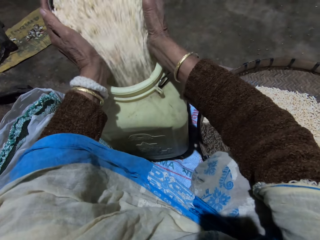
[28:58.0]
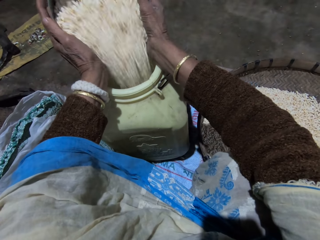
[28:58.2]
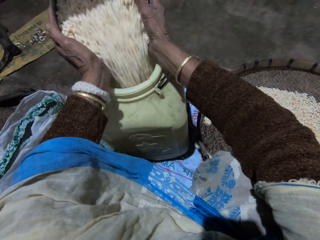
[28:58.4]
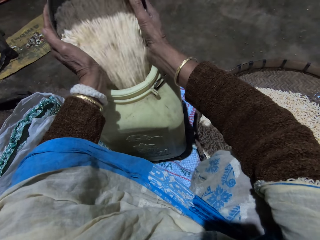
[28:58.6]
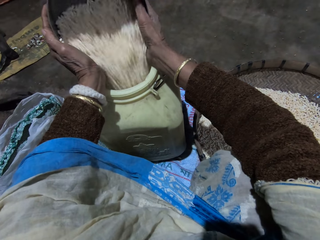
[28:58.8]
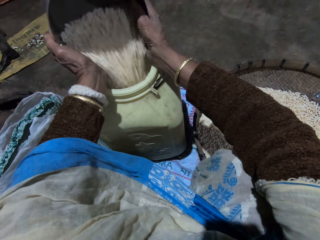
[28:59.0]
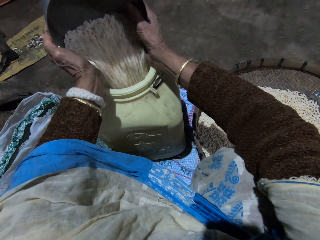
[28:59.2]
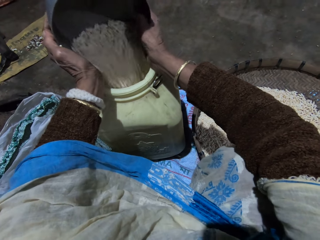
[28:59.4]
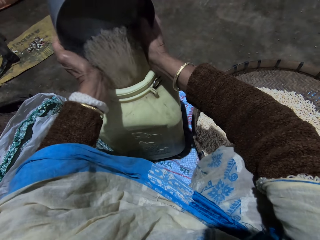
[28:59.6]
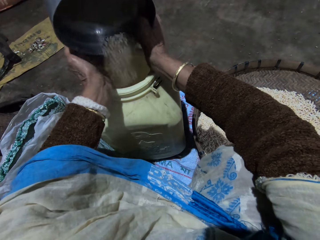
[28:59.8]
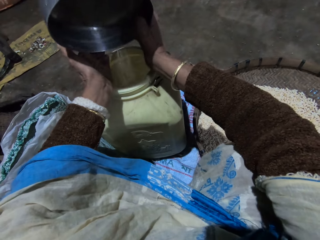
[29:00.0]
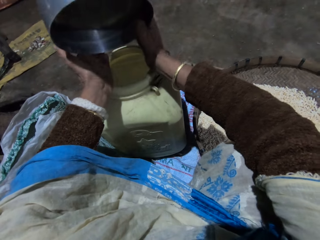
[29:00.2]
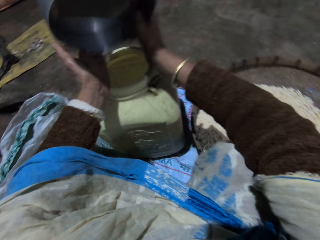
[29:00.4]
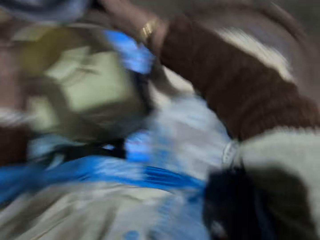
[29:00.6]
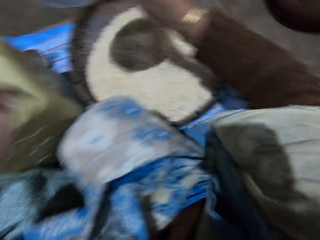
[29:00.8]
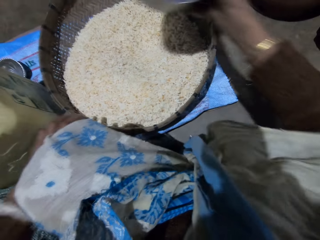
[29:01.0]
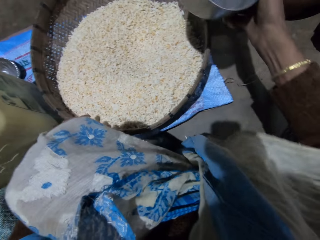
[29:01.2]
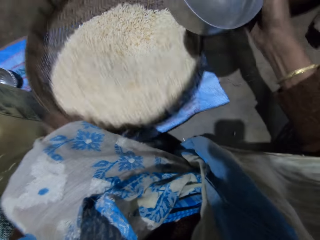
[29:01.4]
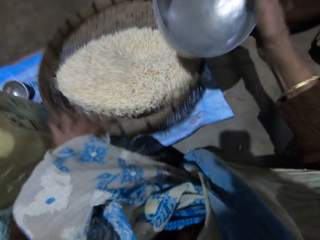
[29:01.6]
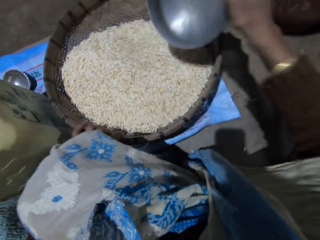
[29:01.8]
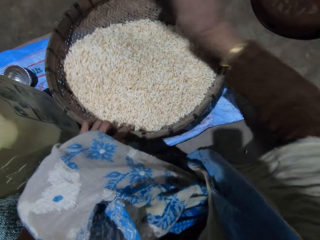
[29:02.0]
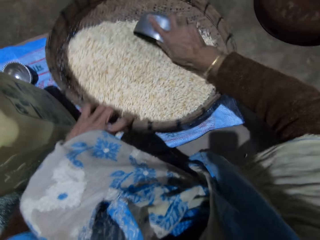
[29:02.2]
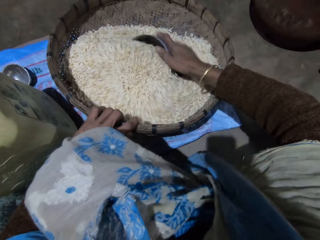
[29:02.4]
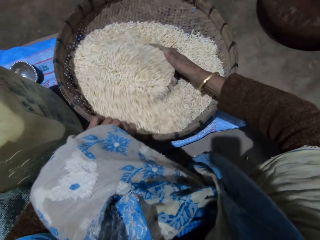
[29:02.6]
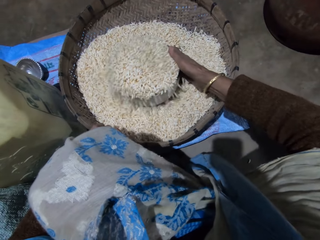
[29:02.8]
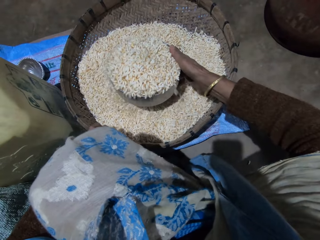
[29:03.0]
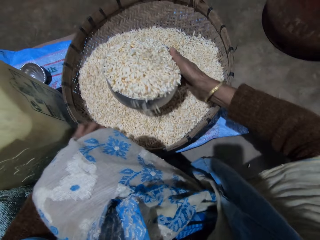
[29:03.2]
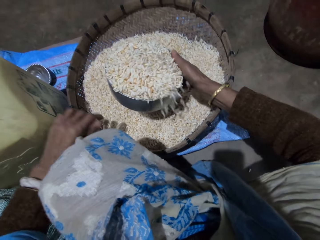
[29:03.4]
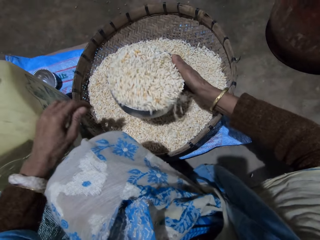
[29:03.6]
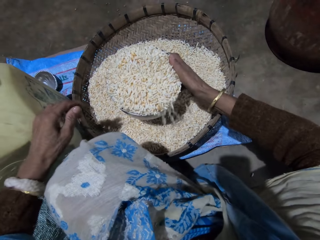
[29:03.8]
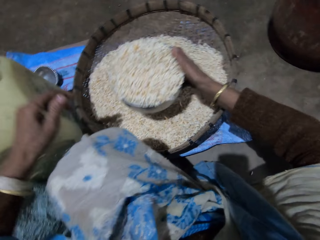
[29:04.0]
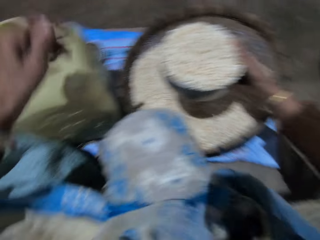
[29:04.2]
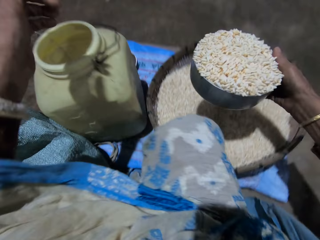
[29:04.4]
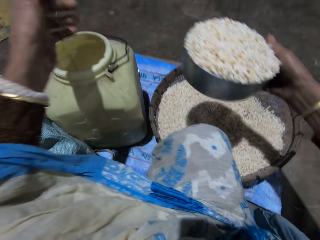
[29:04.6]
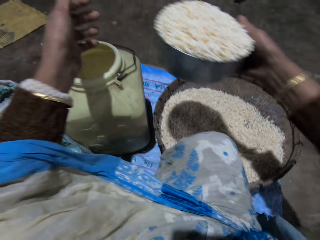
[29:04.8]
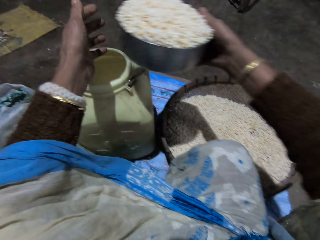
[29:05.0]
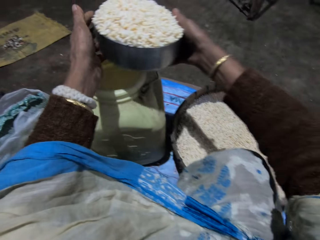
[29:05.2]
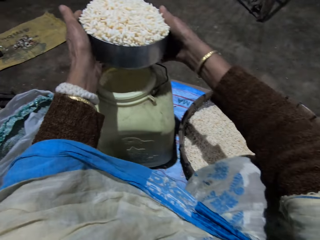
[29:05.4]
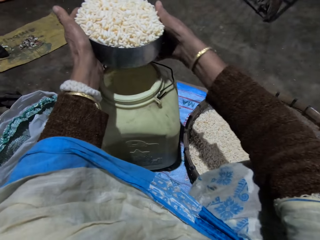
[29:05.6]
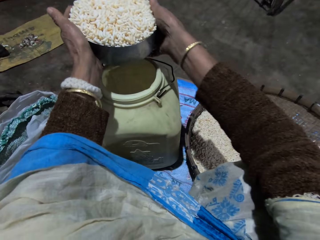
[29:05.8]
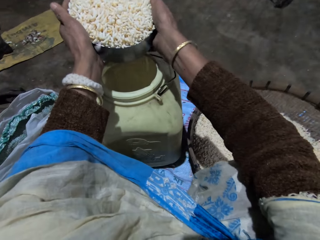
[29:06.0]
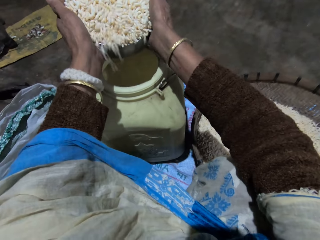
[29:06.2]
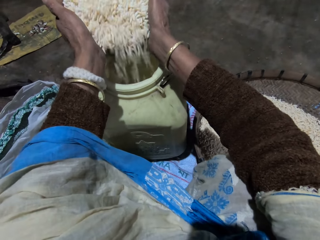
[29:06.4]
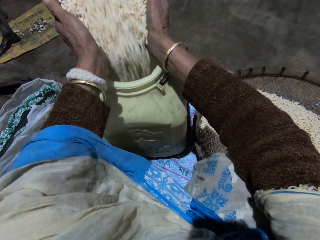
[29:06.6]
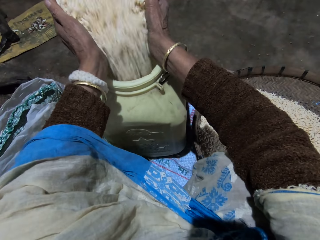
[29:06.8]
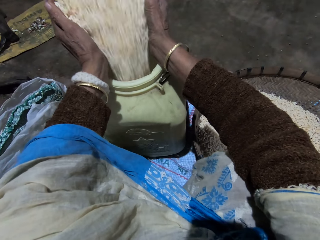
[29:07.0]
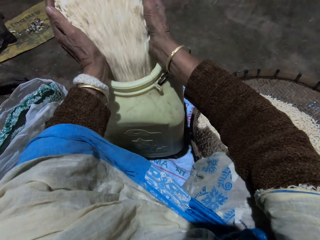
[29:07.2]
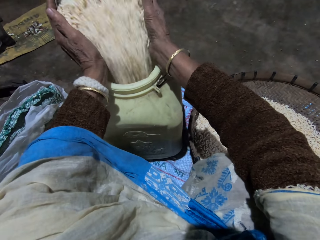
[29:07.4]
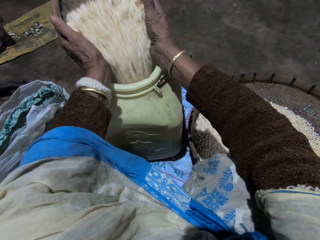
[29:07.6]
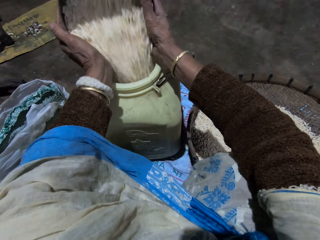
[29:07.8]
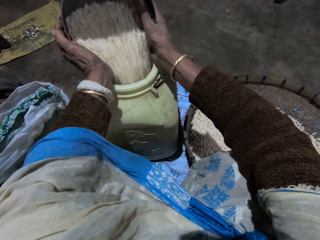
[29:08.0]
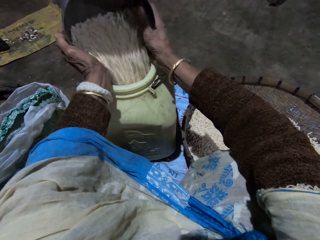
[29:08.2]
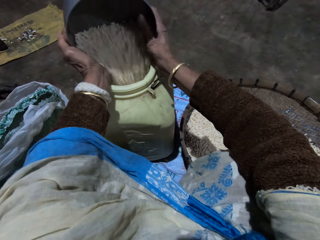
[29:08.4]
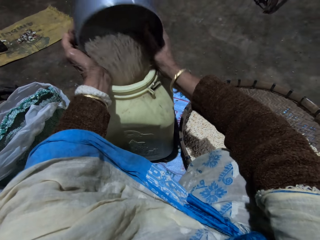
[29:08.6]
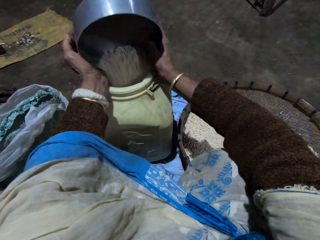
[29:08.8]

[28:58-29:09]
The camera wearer tilts the winnowing basket. She shakes the basket with her left hand. She scoops grains from the basket with the stainless bowl with her right hand. She holds the stainless bowl with both hands and pours the grains into the drum.

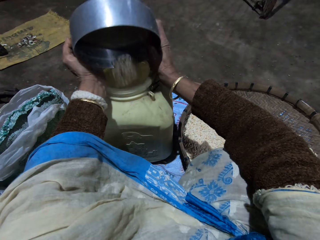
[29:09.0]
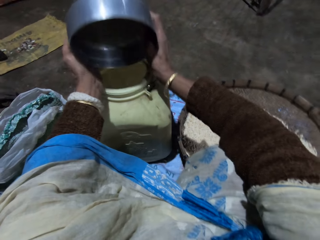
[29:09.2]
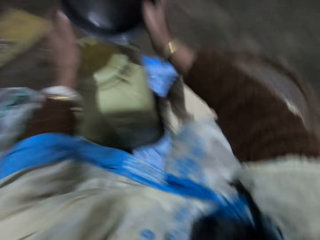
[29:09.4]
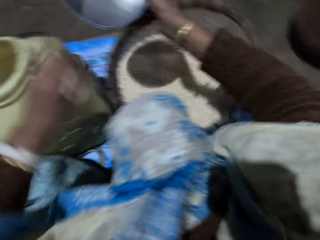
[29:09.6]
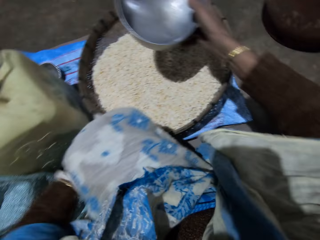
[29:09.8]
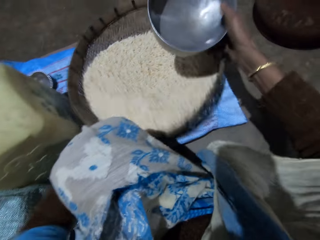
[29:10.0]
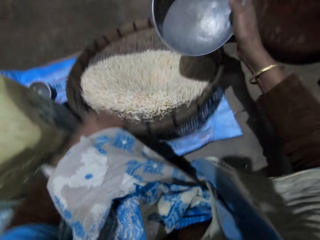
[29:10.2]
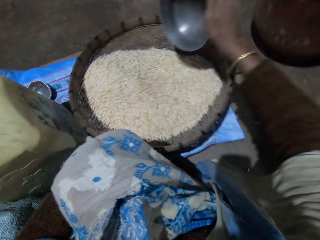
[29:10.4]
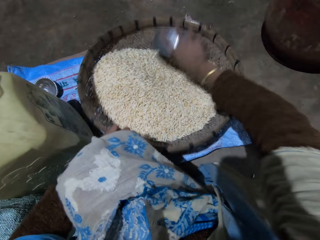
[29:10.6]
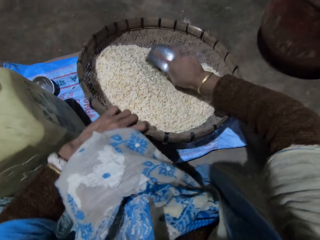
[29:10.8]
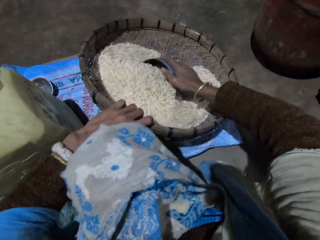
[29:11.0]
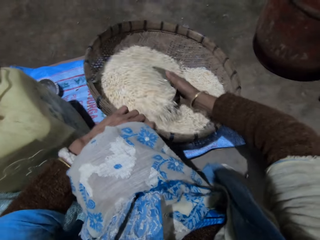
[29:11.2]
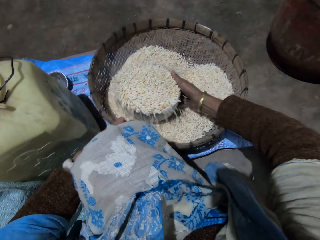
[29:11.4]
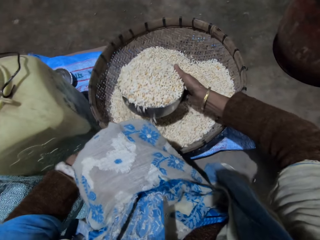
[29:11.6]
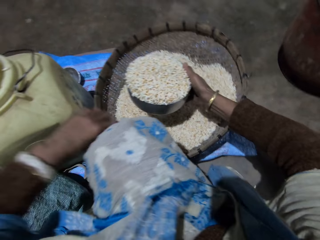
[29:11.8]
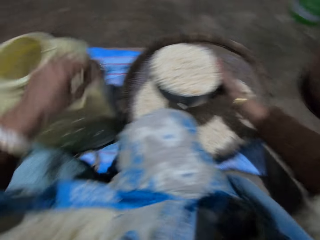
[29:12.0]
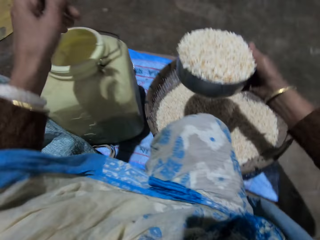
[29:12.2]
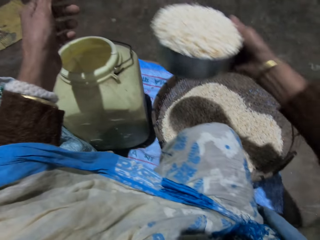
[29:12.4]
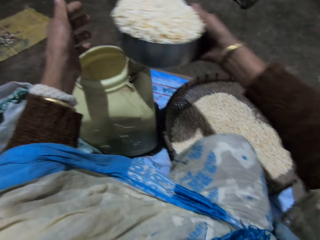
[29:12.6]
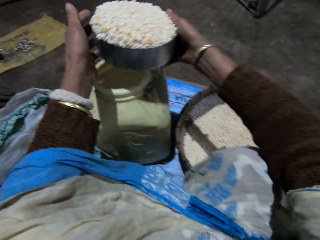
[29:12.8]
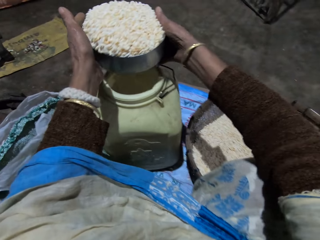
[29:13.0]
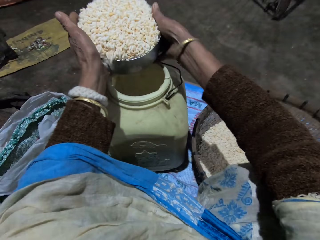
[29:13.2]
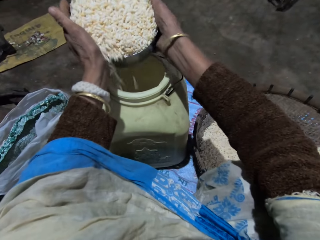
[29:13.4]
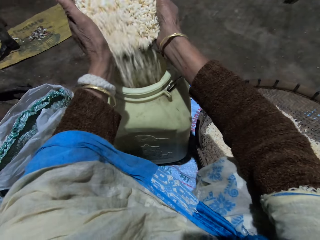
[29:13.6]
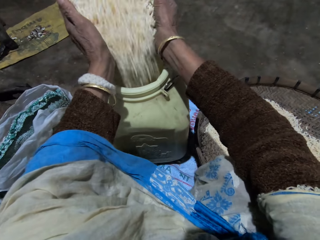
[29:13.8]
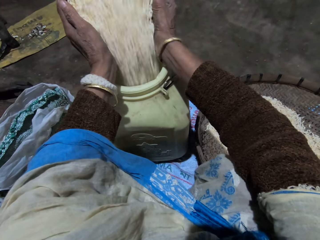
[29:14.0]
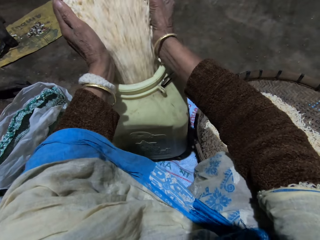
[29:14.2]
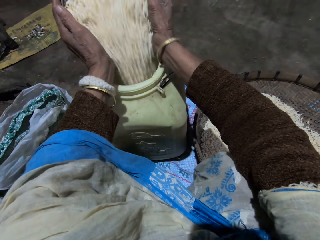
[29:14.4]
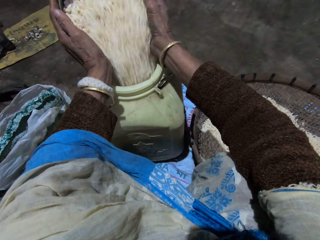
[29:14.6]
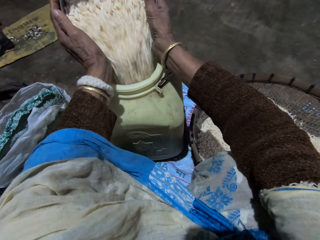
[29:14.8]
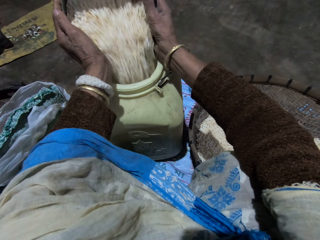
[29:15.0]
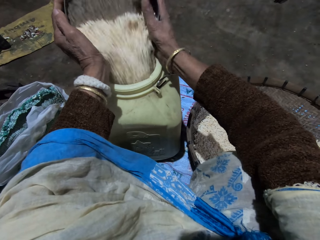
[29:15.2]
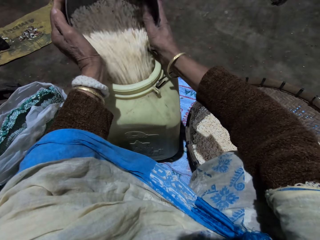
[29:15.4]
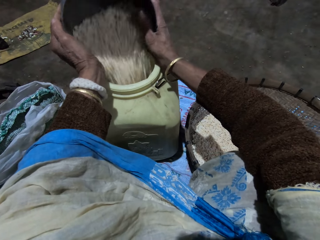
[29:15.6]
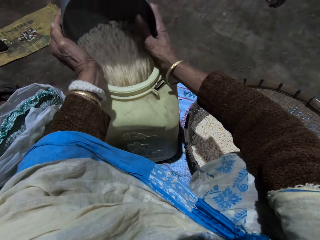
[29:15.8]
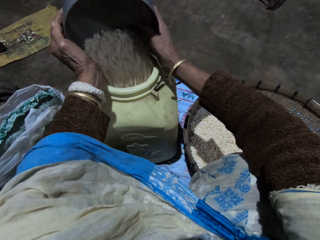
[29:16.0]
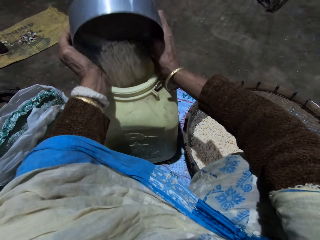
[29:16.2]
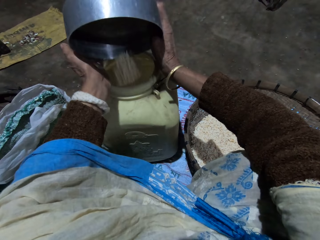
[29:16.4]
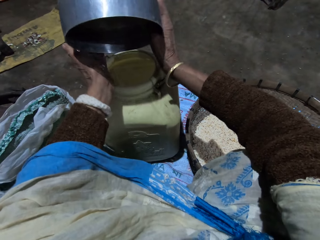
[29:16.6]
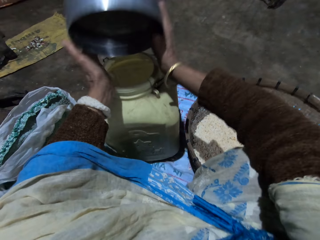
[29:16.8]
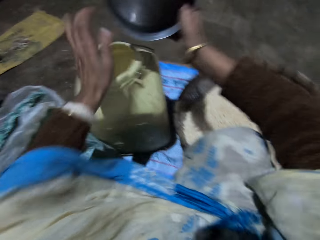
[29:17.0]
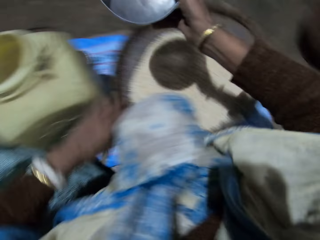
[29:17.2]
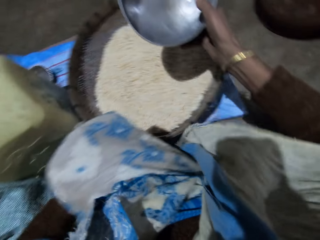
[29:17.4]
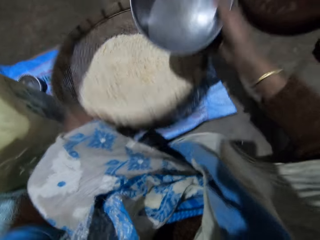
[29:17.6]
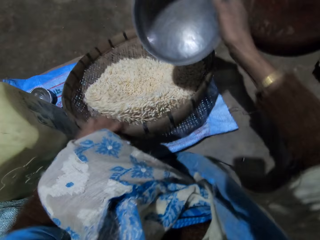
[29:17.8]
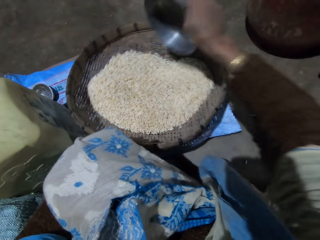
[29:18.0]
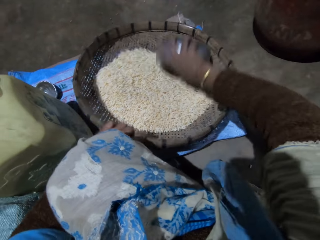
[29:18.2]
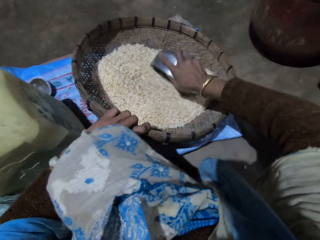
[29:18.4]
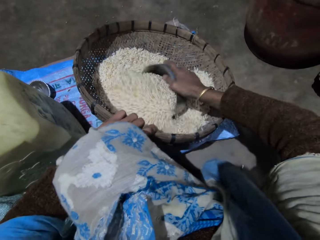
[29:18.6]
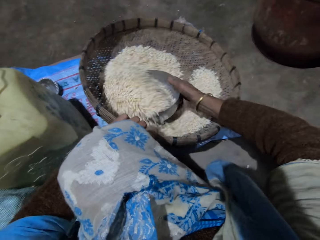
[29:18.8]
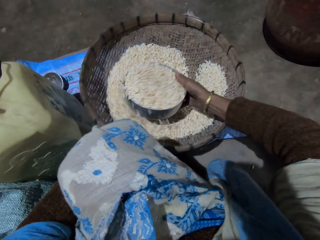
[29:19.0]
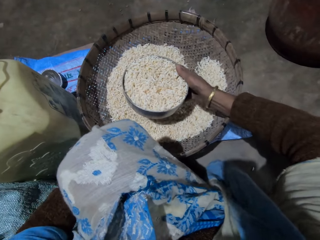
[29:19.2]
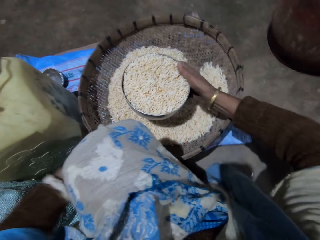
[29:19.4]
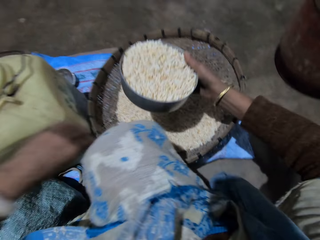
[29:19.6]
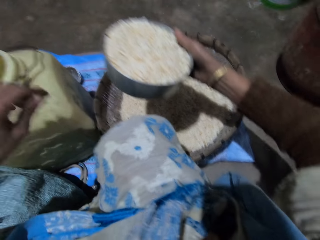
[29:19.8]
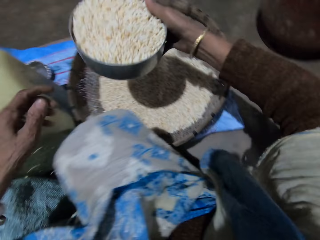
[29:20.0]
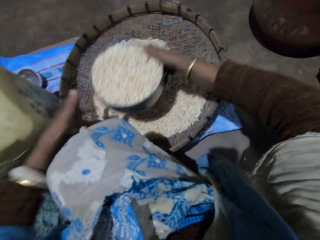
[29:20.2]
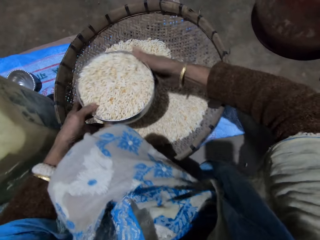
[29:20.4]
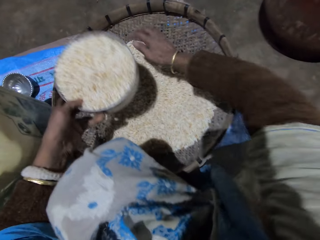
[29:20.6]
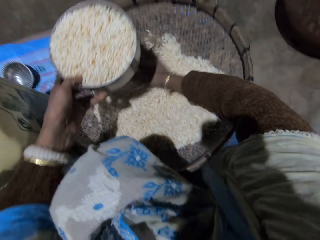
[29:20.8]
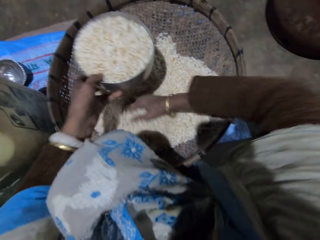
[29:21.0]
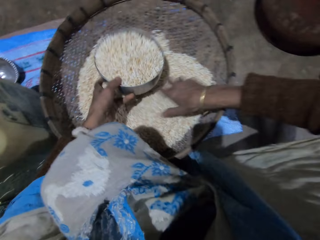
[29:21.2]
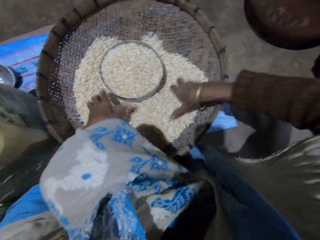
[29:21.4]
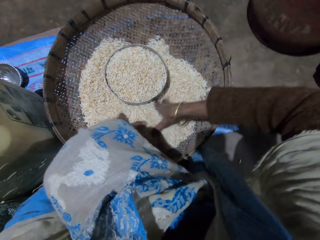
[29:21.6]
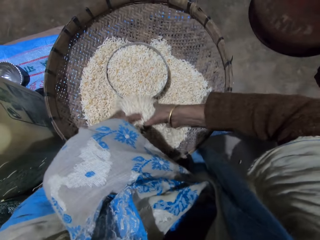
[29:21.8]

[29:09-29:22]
The camera wearer tilts the winnowing basket. She shakes the basket with her left hand. She scoops grains from the basket with the stainless bowl with her right hand. She holds the stainless bowl with both hands and pours the grains into the drum. She tilts the winnowing basket. She shakes the basket with her left hand. She scoops grains from the basket with the stainless bowl with her right hand. She passes the stainless bowl to her left hand. She scoops the rice with her hand. She drops the stainless bowl in the basket.
